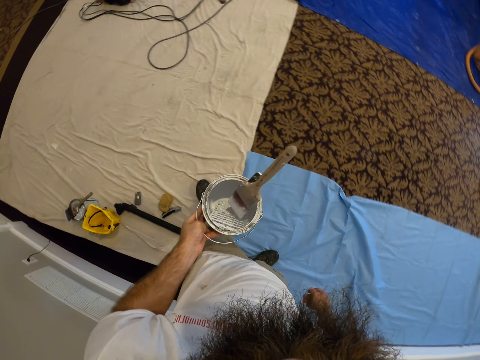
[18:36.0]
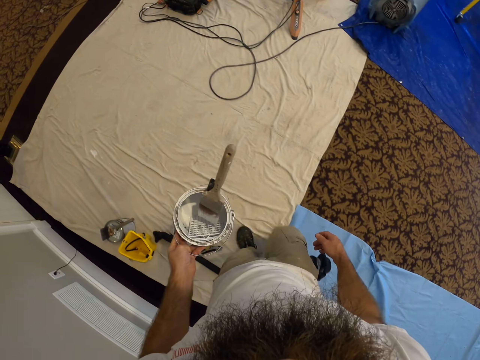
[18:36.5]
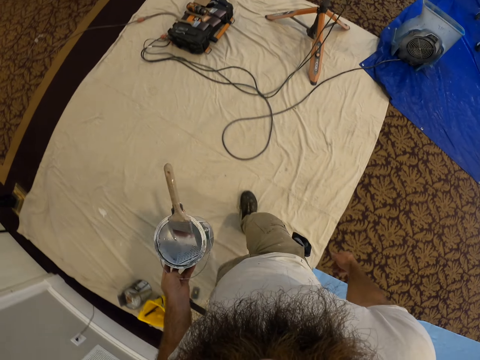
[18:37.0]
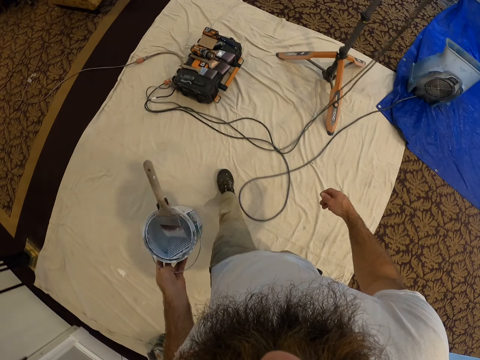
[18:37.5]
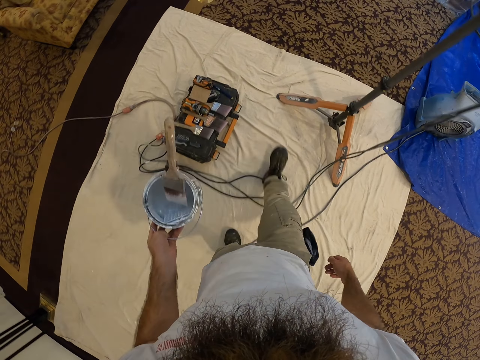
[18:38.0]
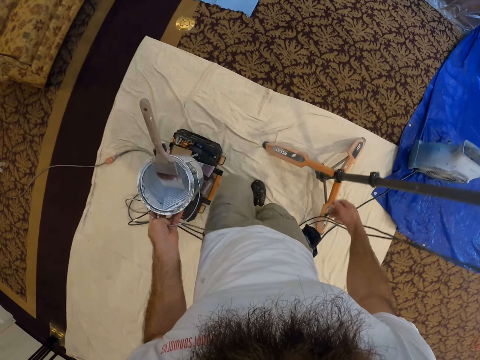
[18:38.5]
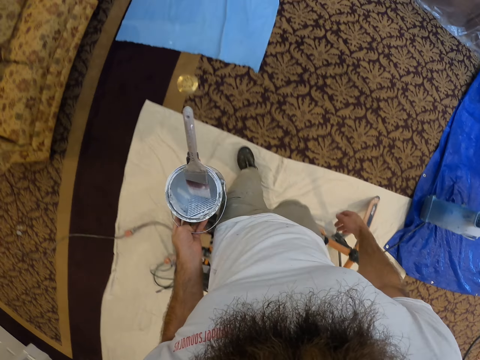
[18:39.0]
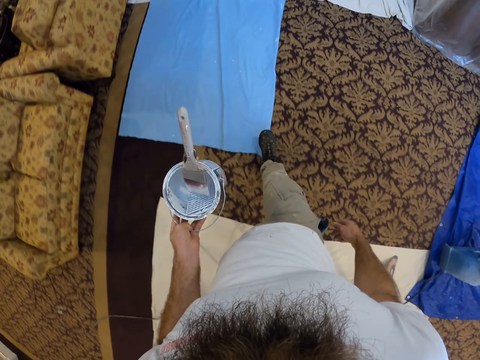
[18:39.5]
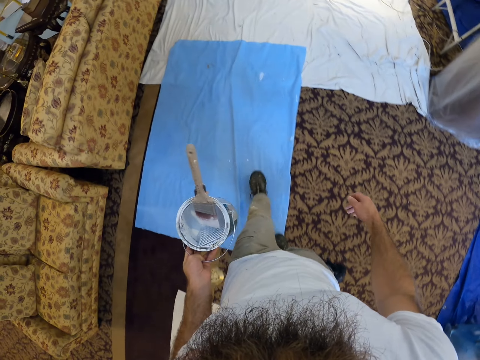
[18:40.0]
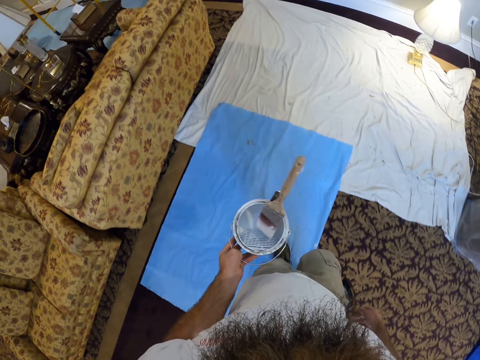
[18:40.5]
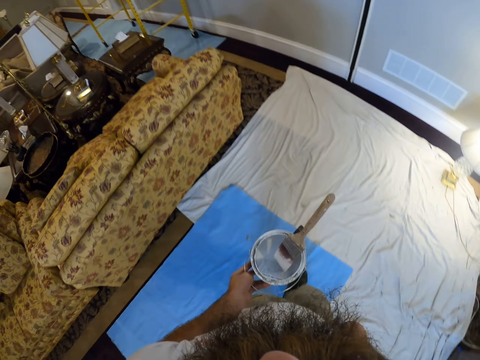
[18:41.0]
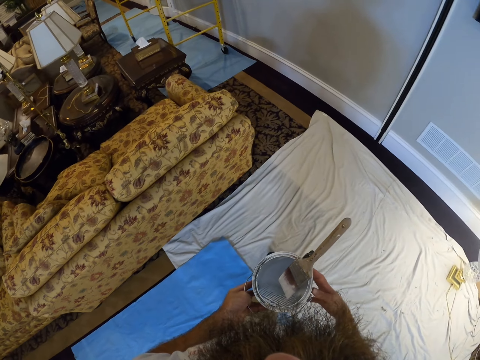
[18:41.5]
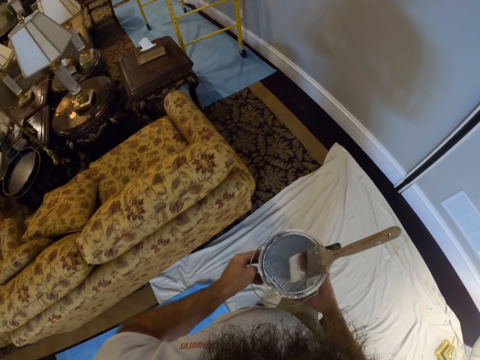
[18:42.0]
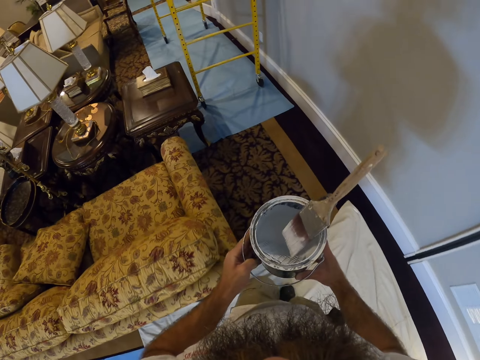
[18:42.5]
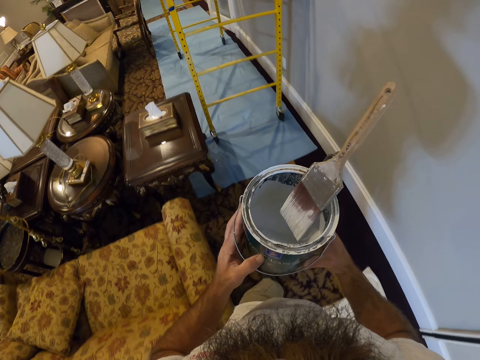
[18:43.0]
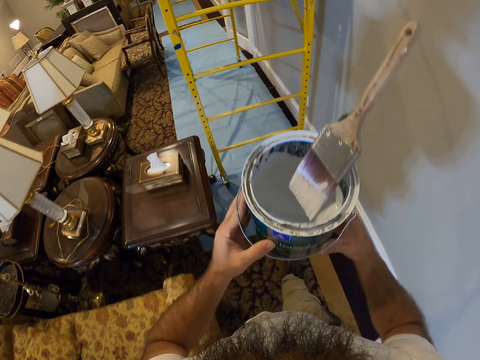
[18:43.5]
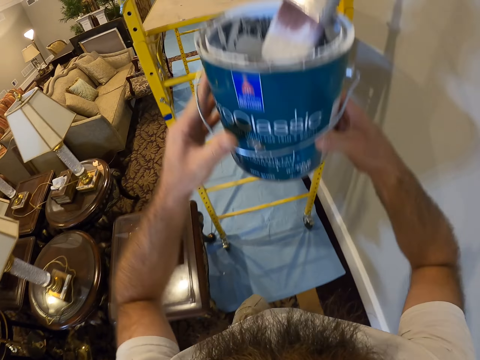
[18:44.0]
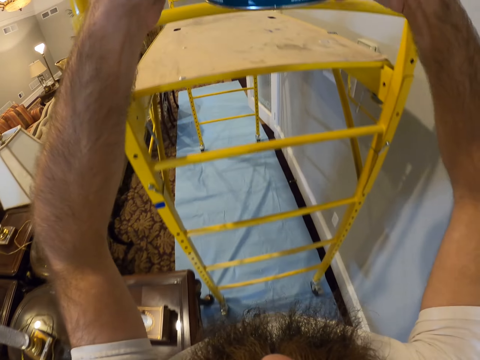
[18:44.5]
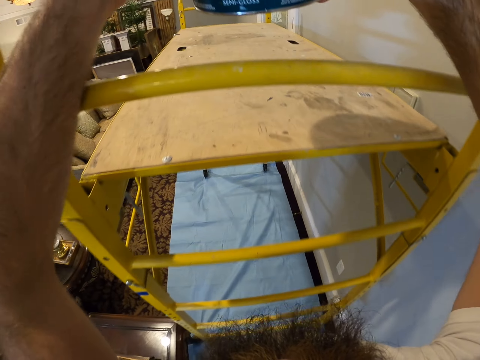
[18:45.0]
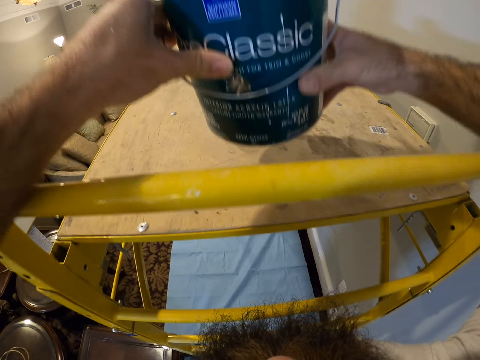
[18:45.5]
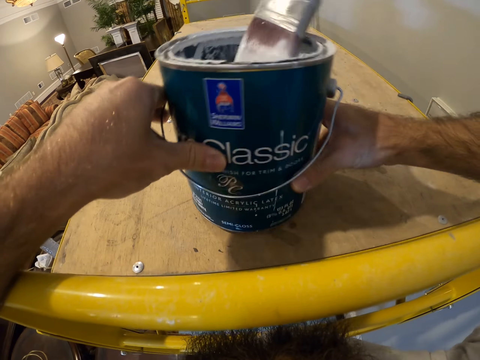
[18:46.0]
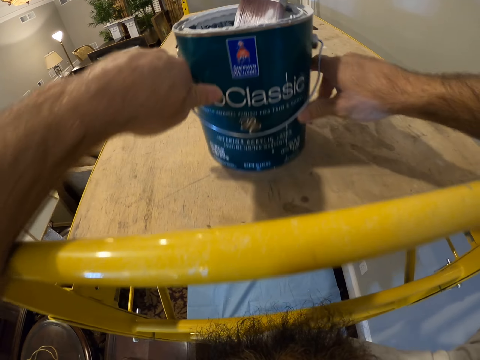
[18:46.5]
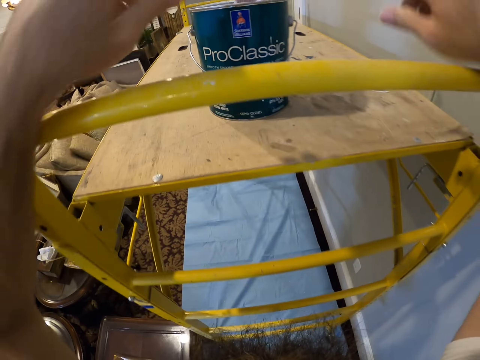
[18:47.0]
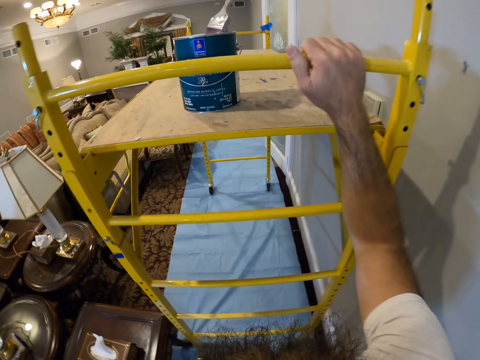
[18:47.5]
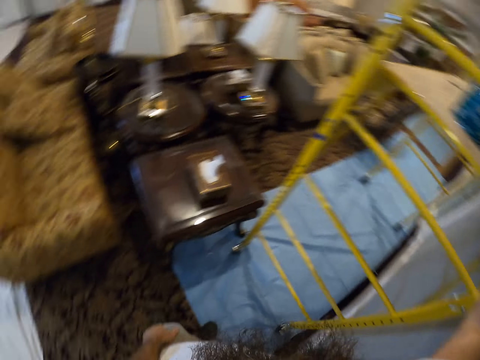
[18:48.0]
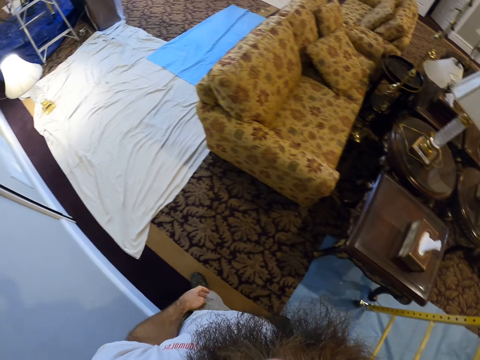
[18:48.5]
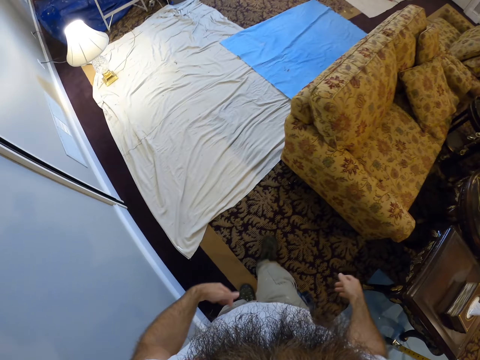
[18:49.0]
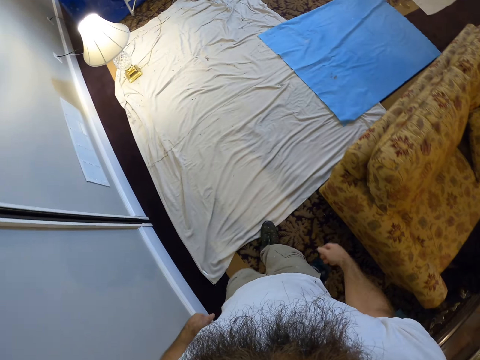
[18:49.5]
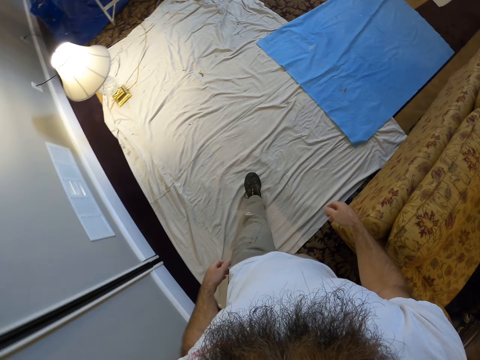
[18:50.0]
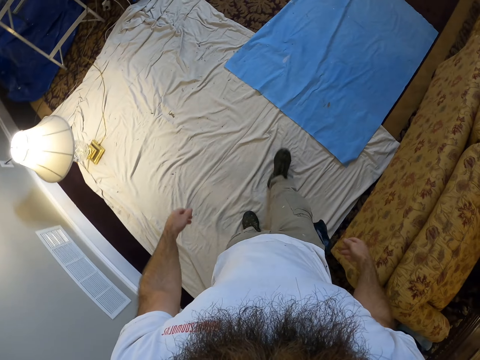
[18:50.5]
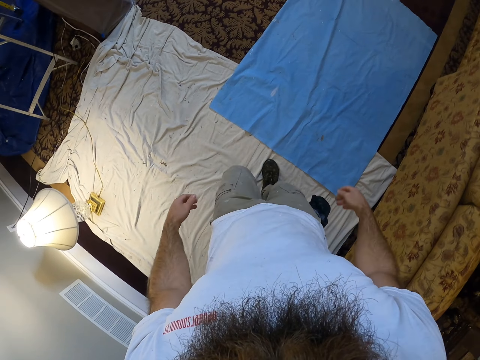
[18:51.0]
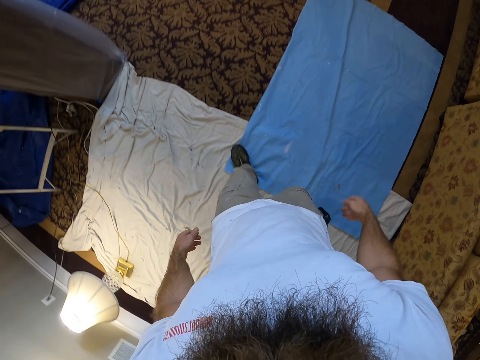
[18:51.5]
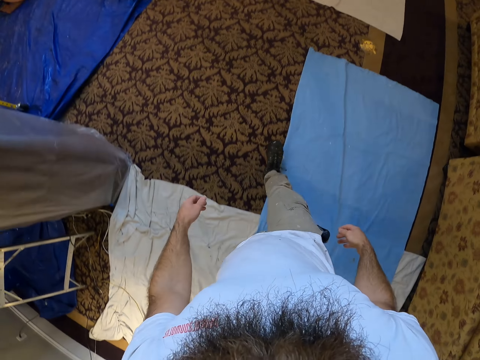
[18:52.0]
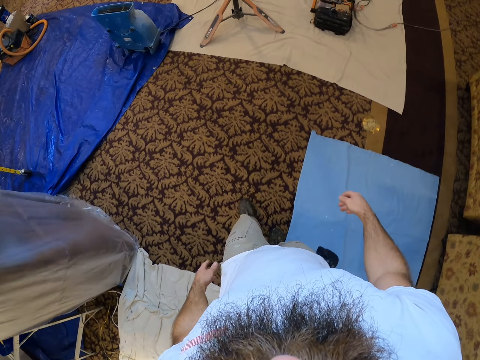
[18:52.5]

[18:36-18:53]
The camera wearer walks in the room. He drops the paint bucket with his left hand on the scaffolding ladder. He walks in the room.

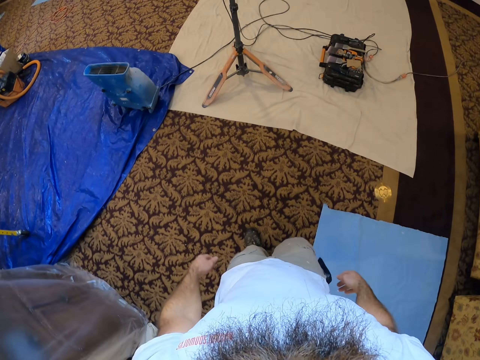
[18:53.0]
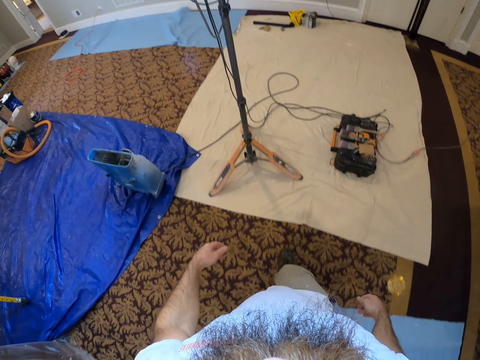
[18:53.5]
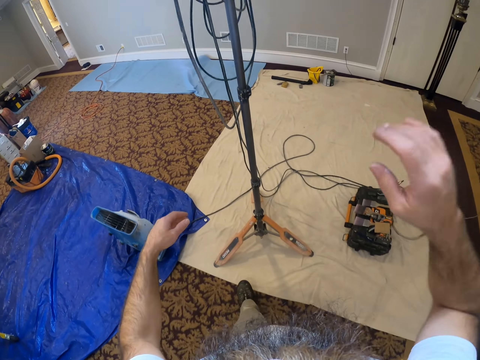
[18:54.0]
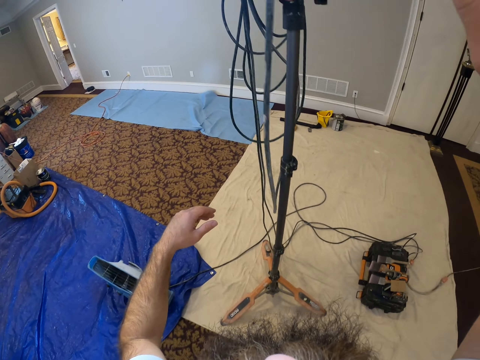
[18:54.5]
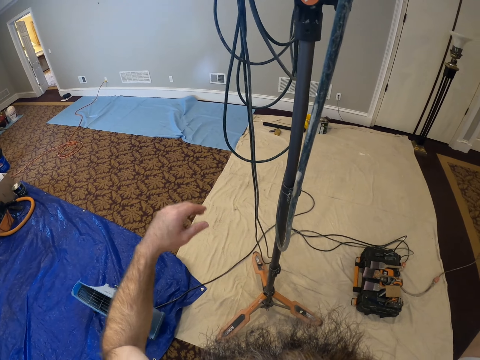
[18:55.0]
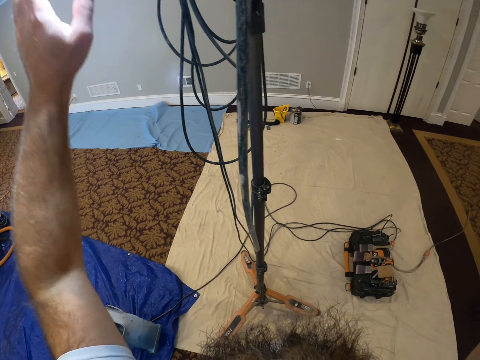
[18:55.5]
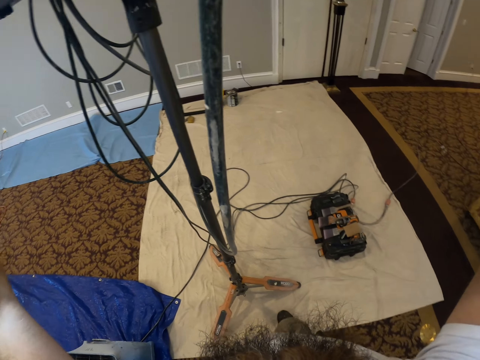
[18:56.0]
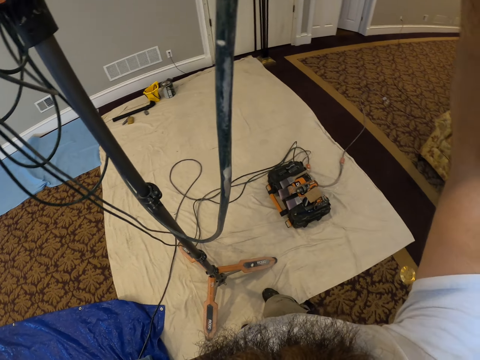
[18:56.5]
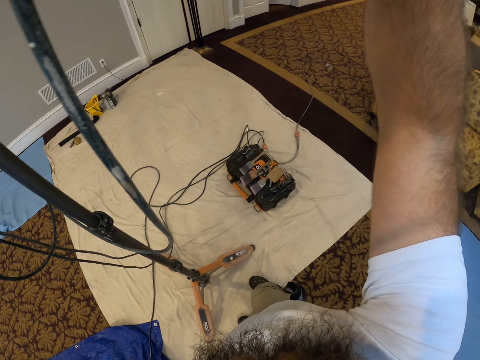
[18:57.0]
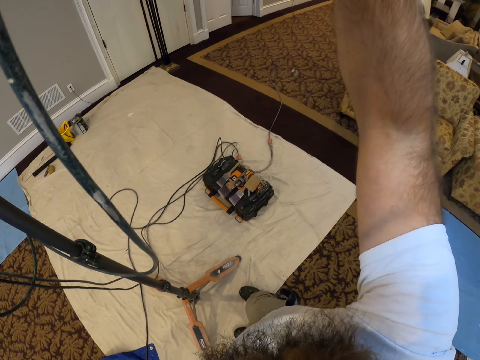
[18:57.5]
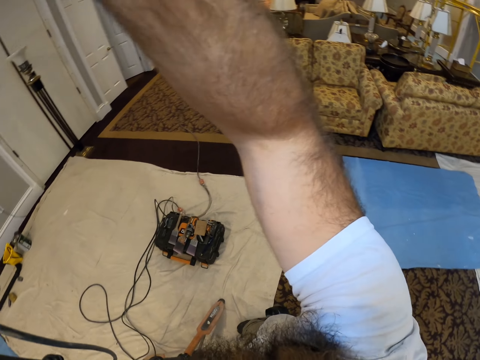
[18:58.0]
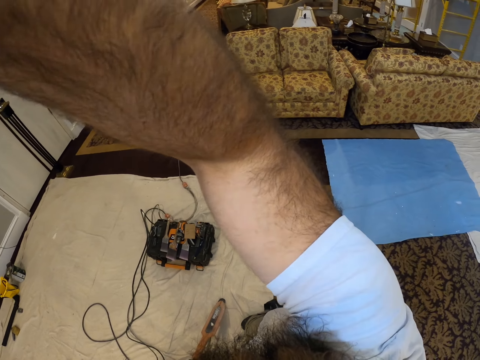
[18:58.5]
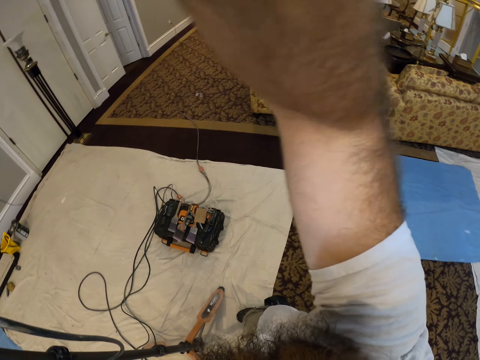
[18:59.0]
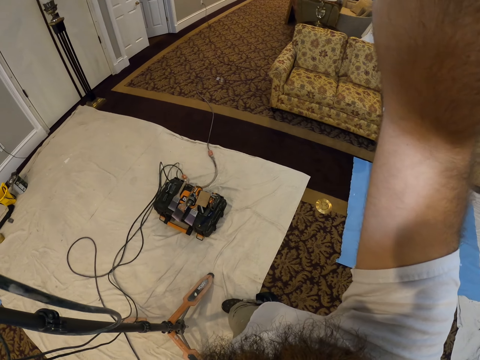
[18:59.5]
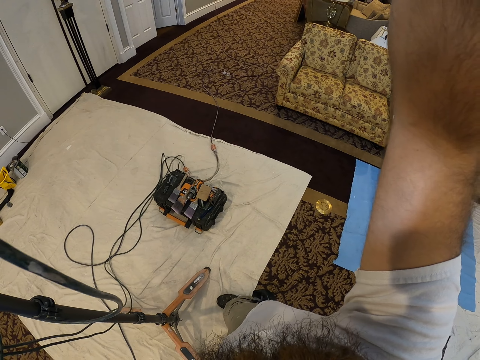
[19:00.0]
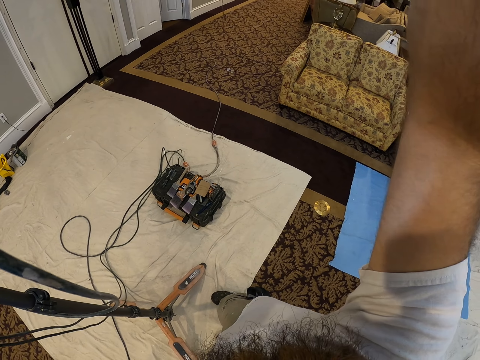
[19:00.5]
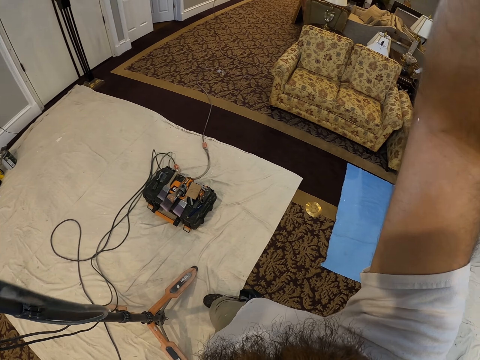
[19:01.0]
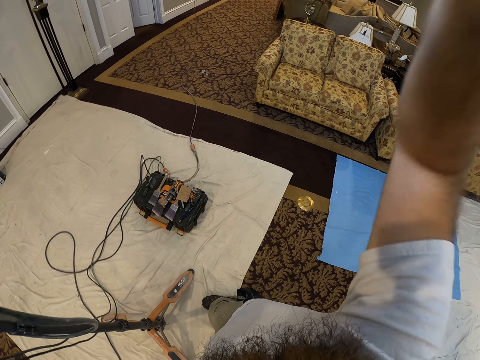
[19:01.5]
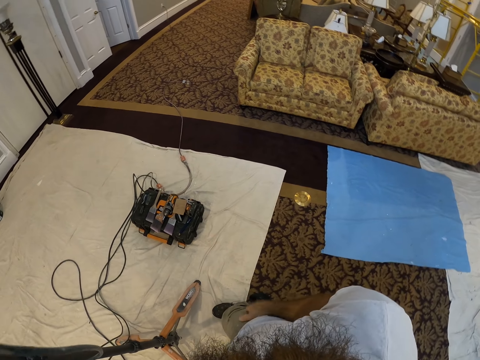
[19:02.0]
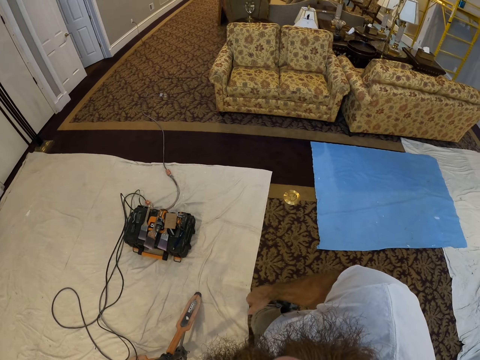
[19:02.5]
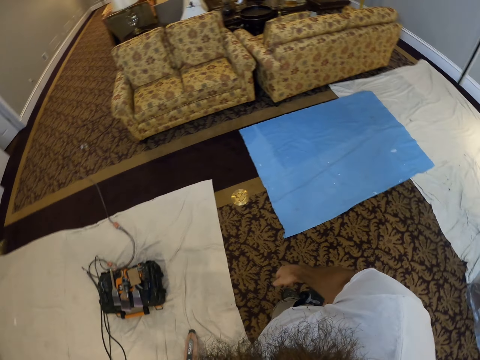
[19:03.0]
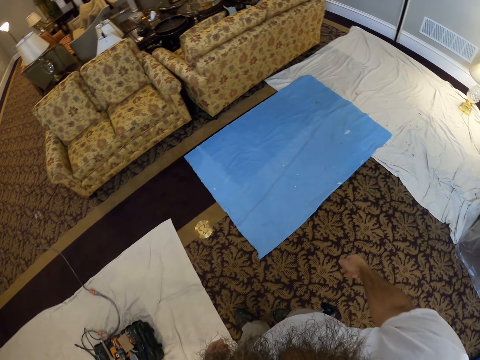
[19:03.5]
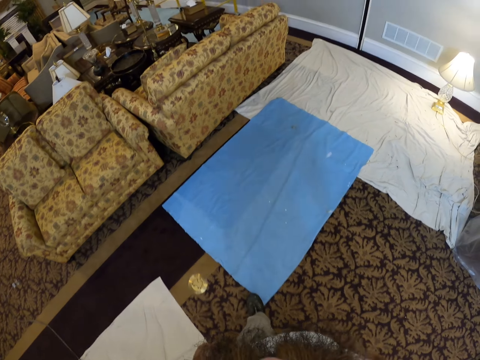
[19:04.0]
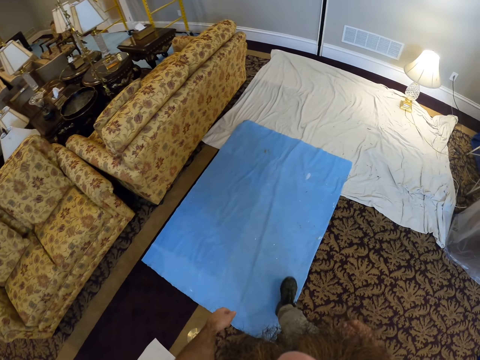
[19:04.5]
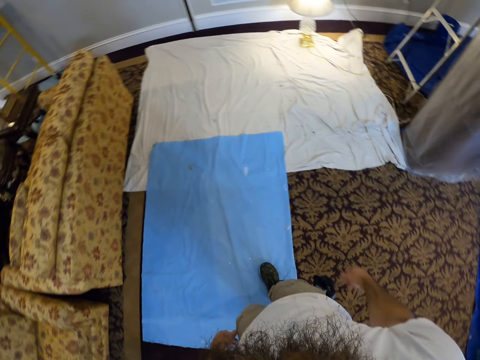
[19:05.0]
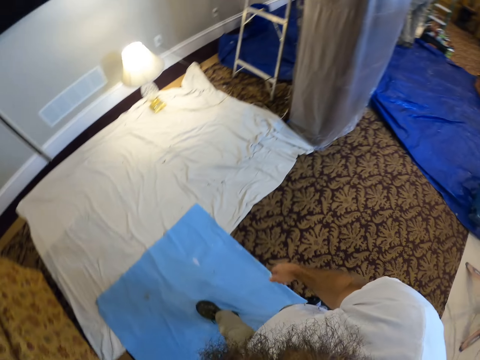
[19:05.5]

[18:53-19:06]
The camera wearer touches a tripod with his hands. He fixes the stand cable. He walks in the room.
